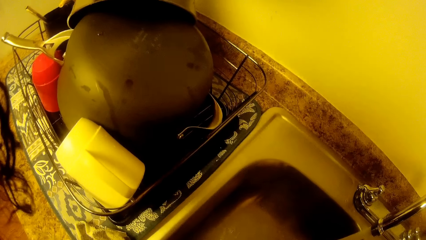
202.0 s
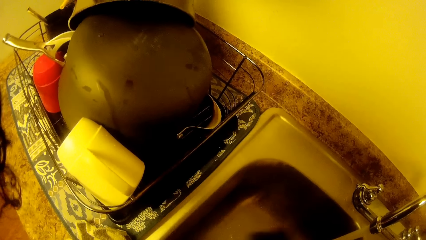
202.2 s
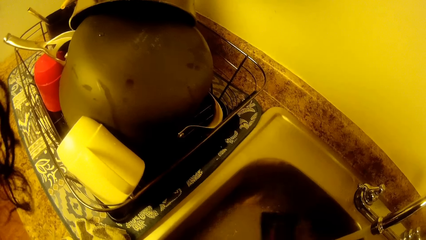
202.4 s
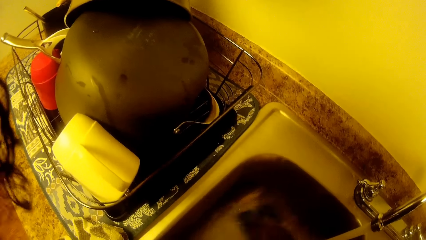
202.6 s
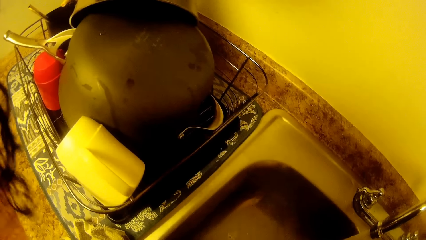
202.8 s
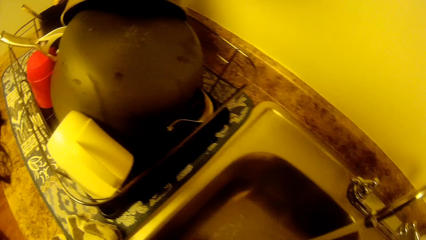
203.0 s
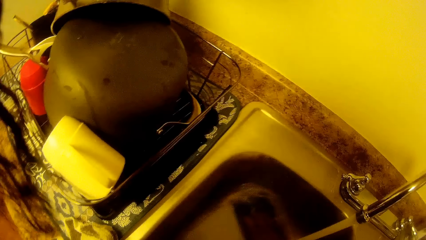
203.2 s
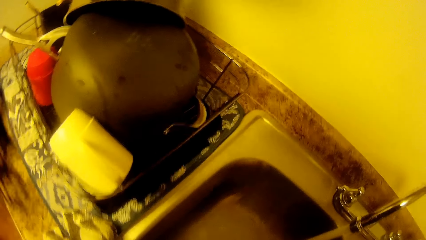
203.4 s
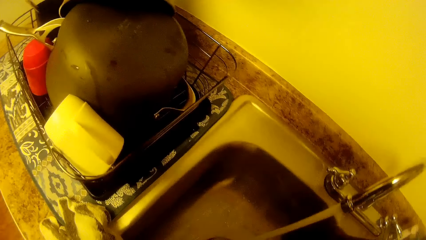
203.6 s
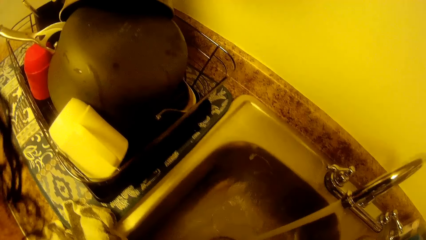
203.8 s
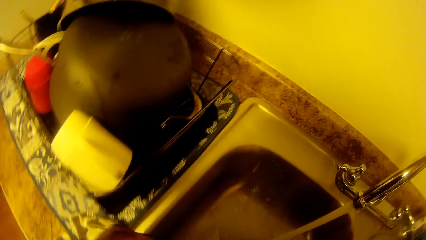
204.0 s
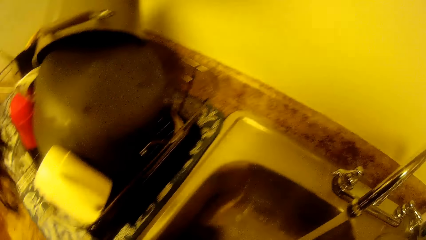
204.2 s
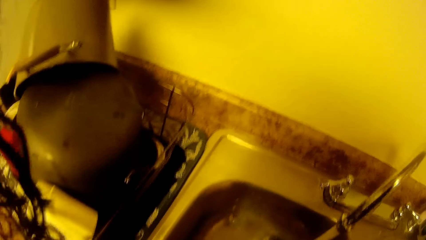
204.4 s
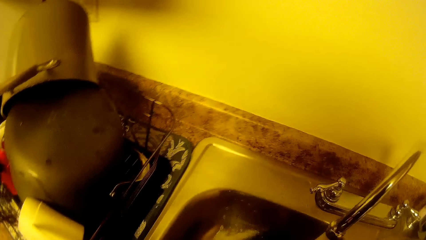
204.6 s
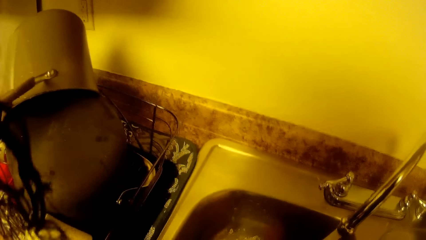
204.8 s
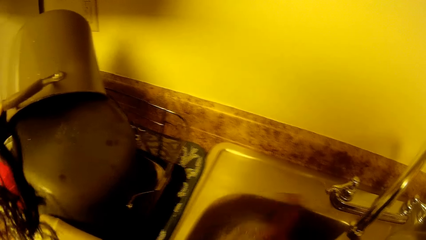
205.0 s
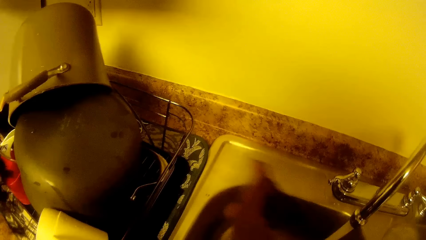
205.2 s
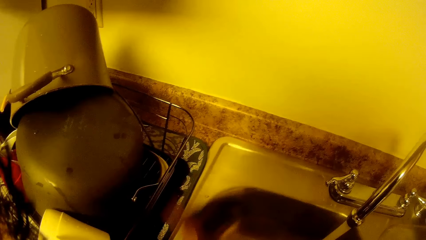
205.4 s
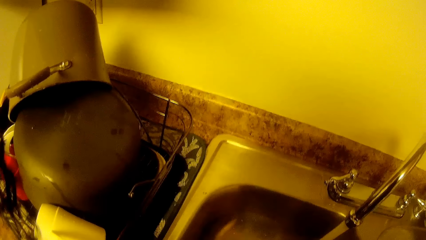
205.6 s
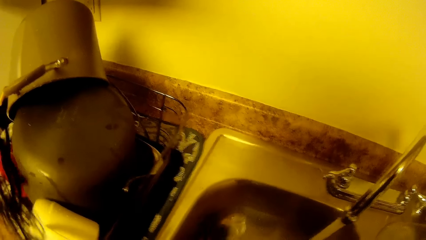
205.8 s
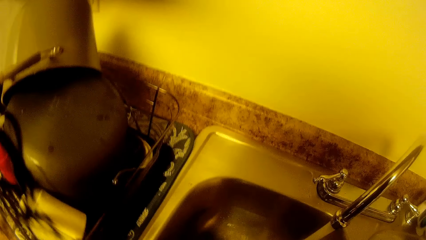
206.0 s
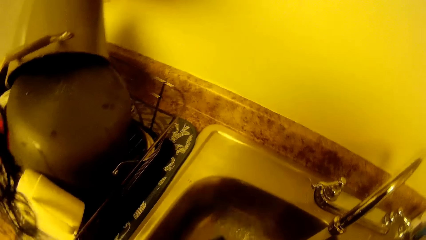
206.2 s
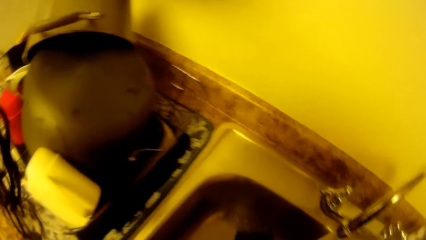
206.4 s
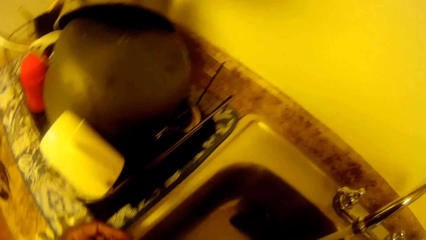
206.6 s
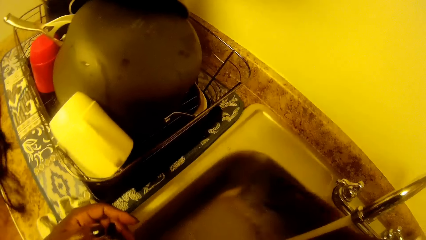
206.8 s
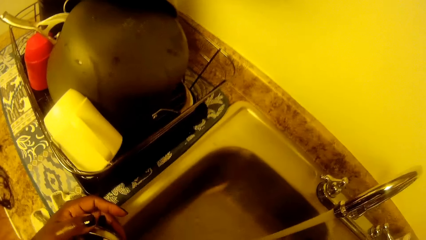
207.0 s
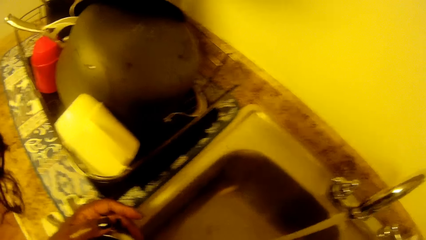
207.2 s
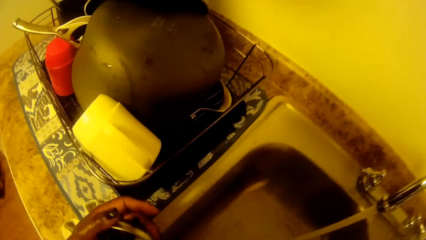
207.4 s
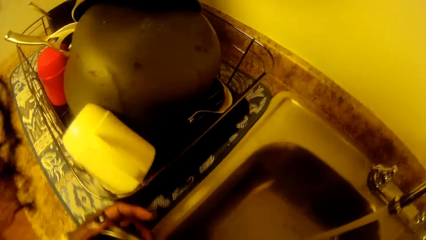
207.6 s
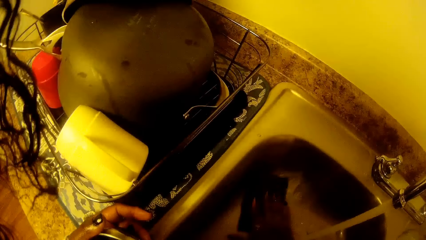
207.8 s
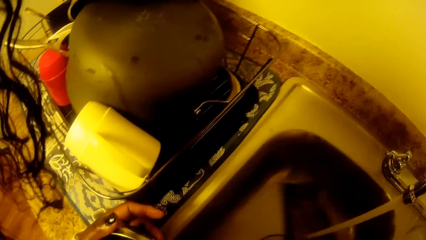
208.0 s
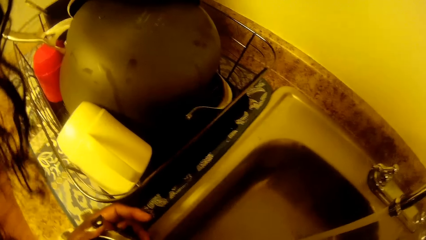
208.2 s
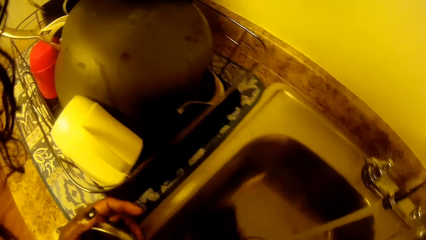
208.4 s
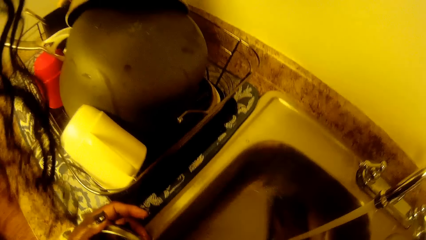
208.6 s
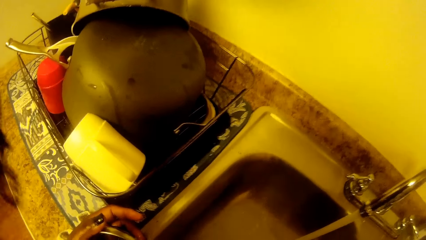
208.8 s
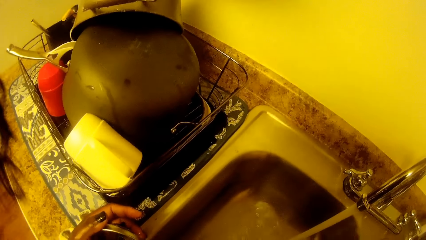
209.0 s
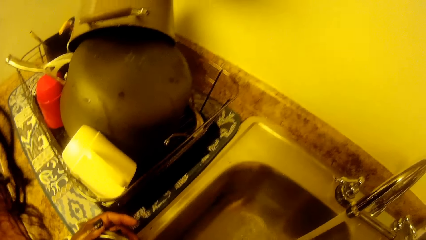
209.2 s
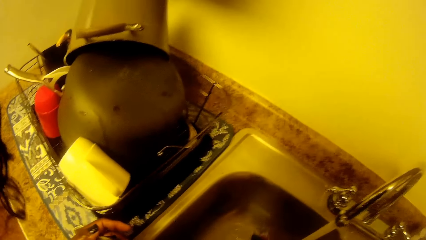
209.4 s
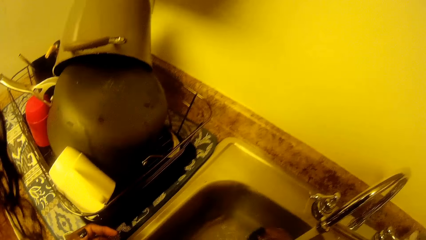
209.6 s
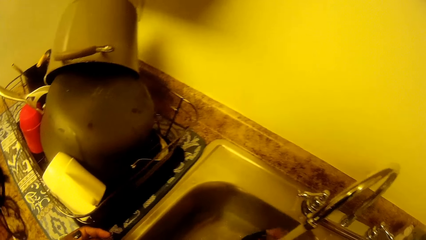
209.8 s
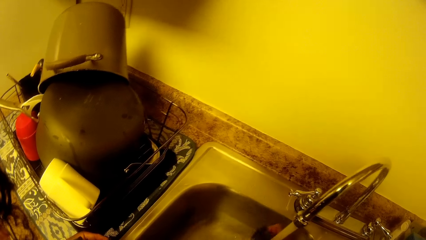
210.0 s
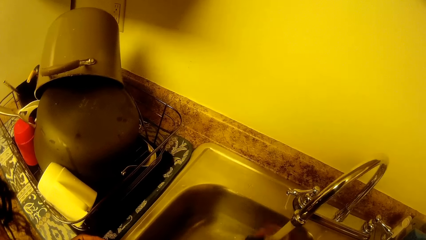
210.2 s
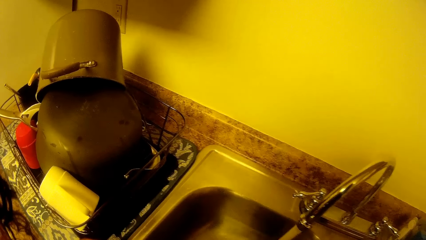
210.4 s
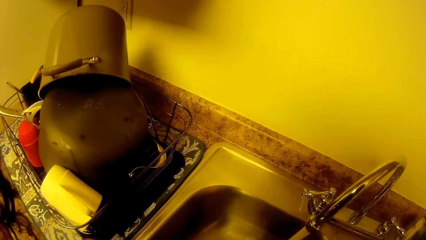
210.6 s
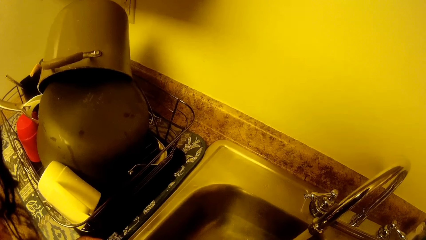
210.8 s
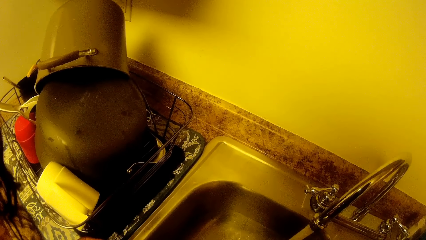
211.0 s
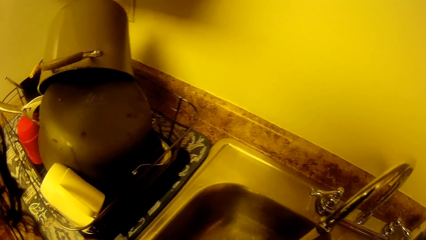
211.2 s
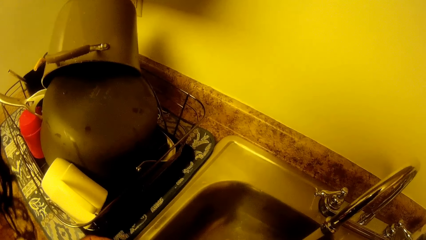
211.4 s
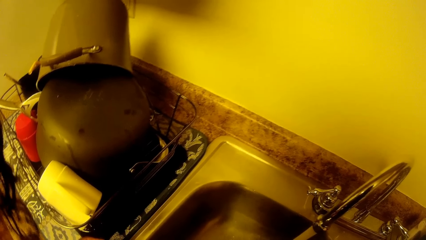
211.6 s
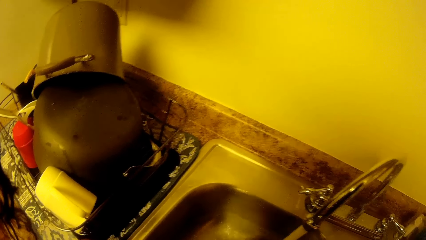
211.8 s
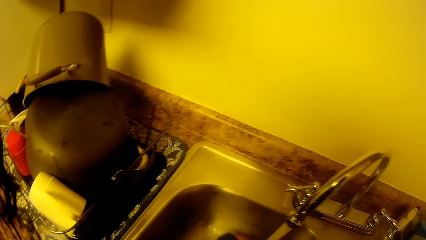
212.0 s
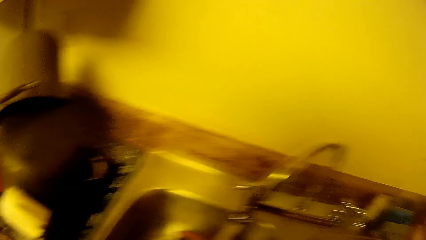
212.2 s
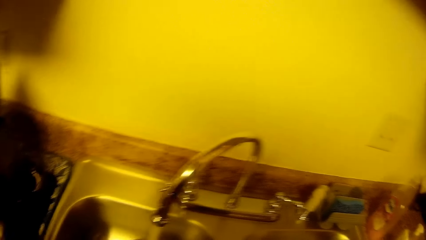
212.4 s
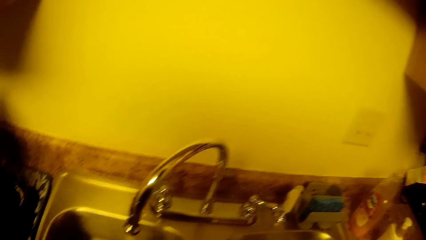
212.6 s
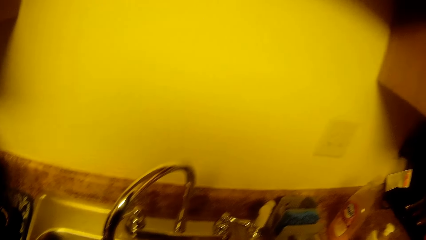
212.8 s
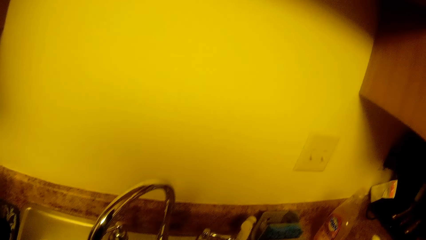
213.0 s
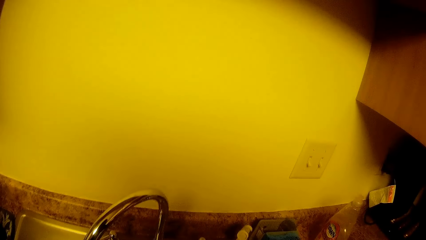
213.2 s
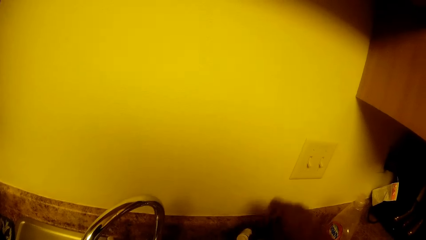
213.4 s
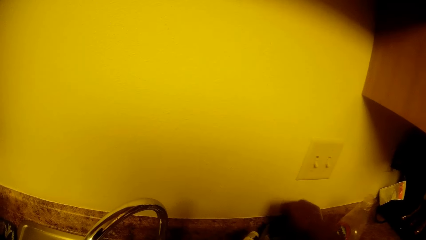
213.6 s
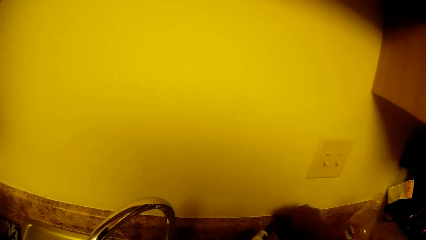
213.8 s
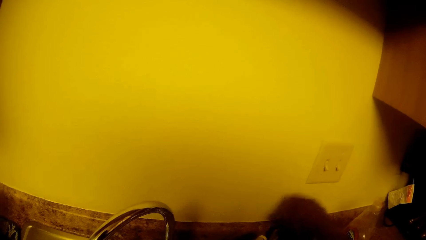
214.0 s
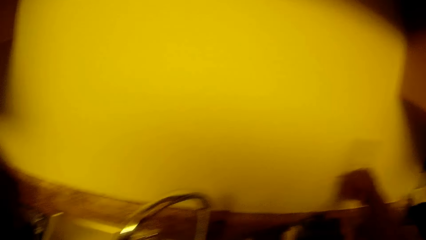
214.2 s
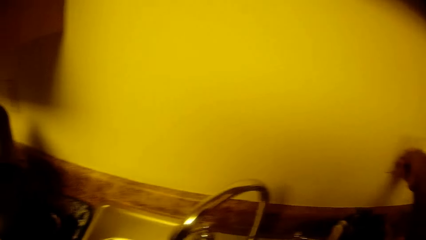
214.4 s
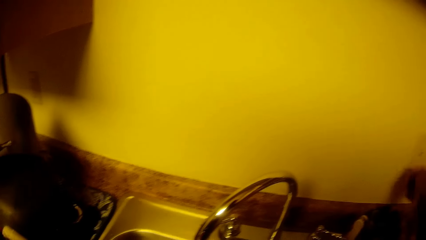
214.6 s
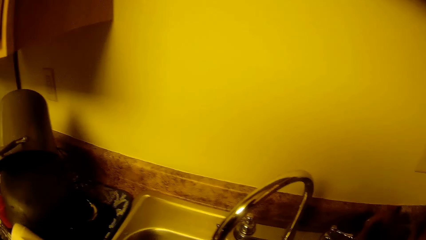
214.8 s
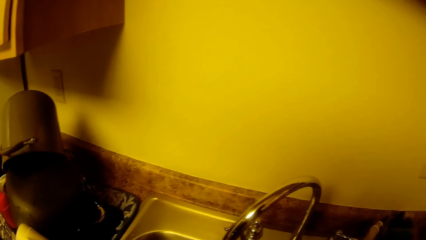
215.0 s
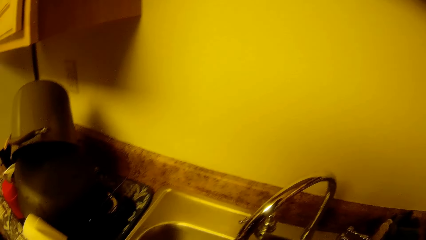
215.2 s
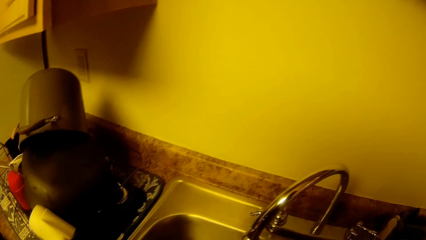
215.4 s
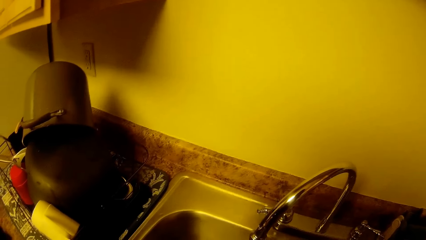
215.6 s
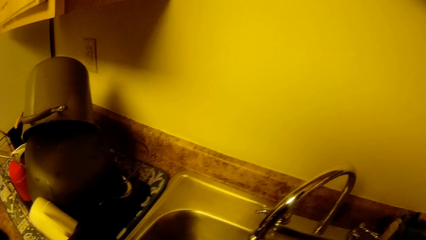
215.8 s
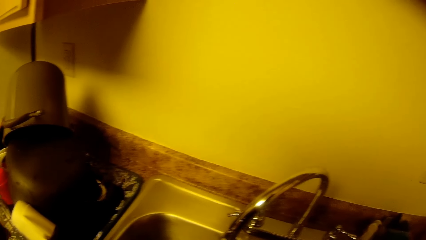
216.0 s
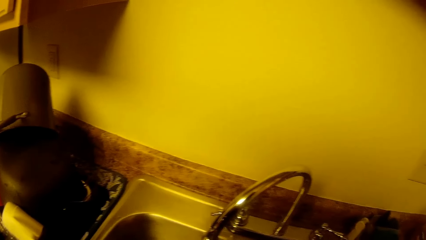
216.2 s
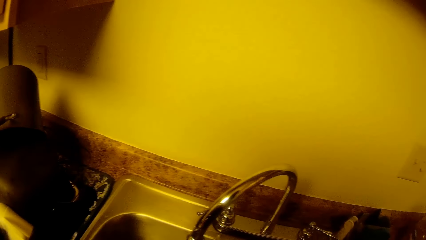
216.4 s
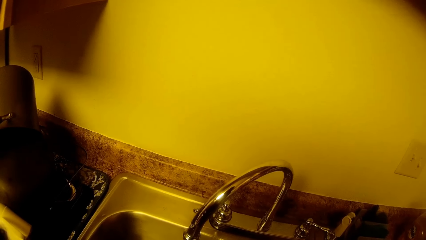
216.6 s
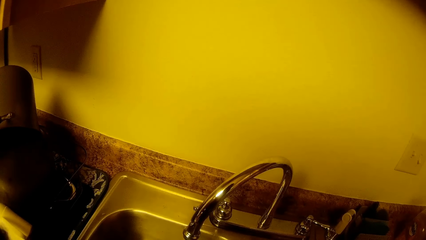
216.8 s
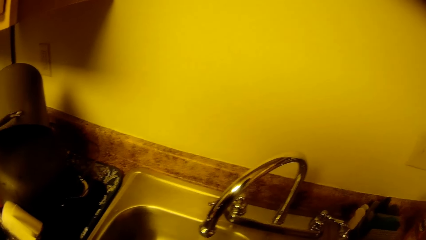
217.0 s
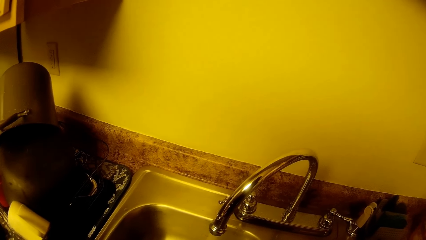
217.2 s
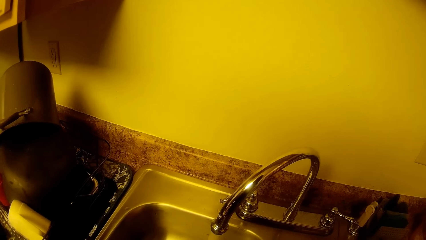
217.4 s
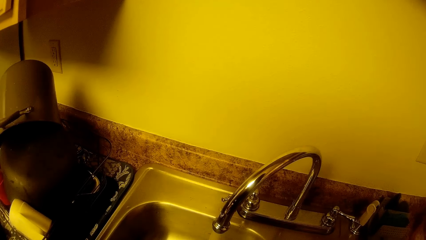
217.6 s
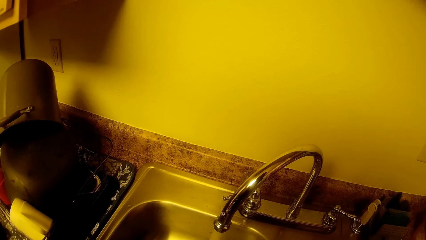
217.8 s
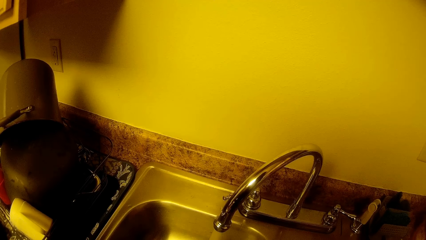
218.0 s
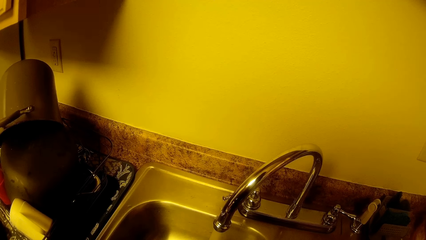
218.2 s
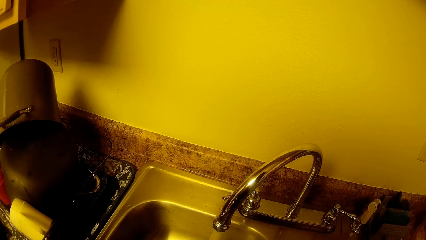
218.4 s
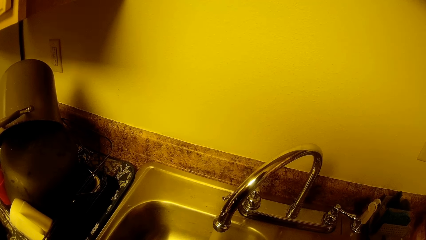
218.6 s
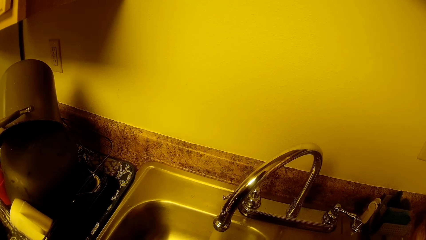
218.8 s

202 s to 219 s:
The camera wearer washes the sink with the sponge in her right hand. She turns on a socket on a wall with her right hand.
